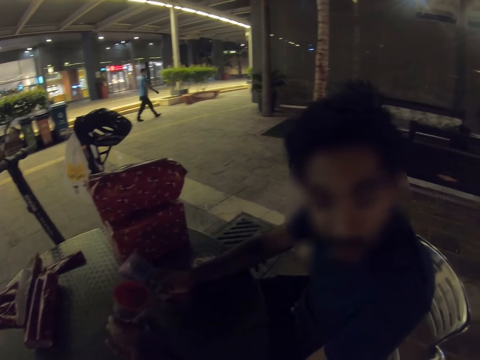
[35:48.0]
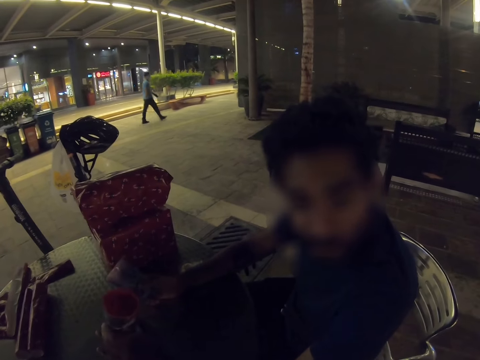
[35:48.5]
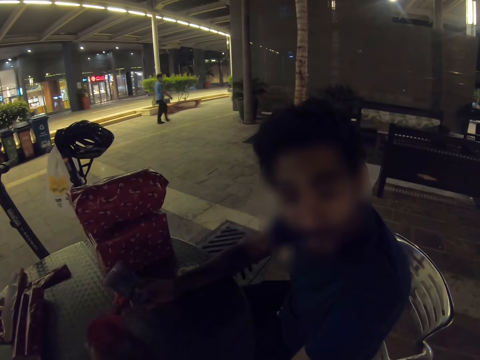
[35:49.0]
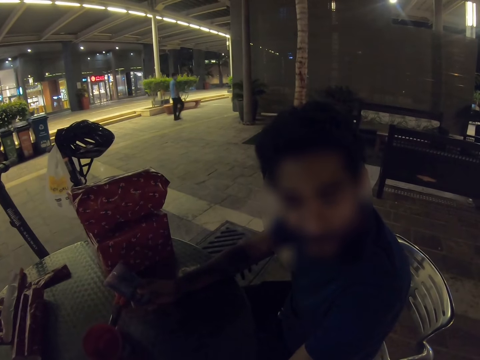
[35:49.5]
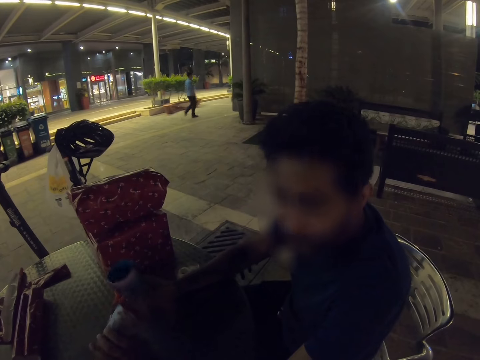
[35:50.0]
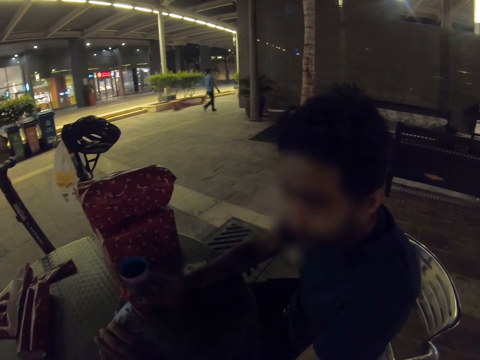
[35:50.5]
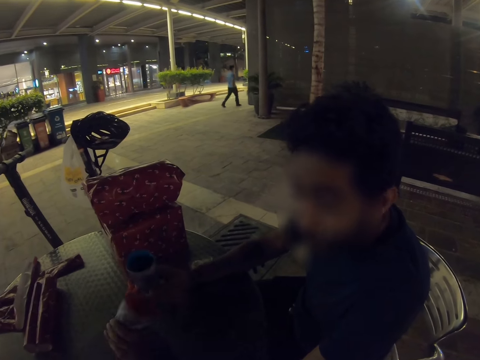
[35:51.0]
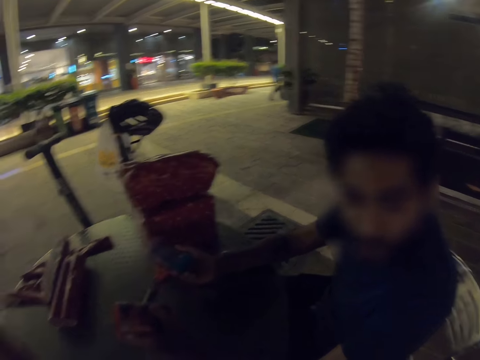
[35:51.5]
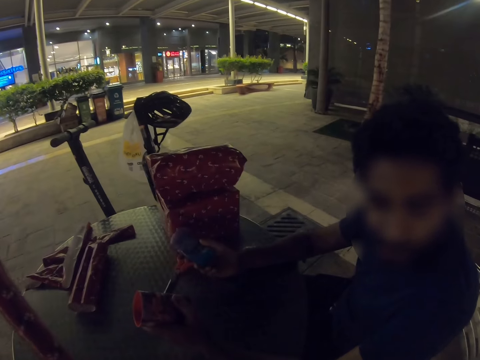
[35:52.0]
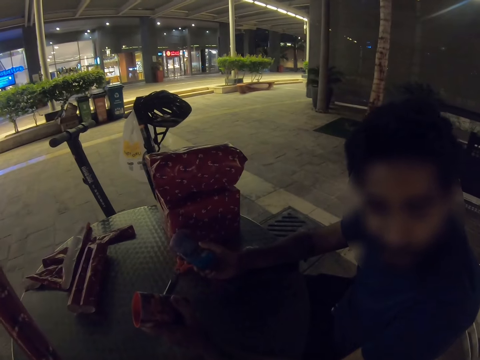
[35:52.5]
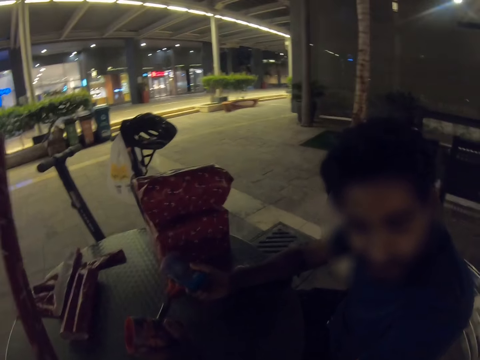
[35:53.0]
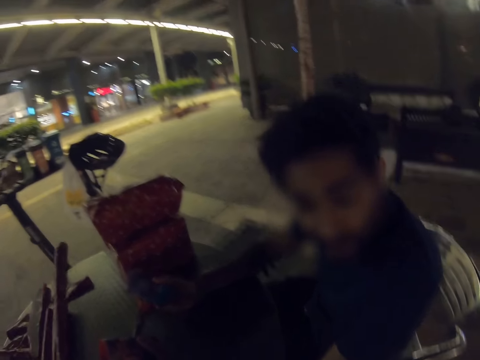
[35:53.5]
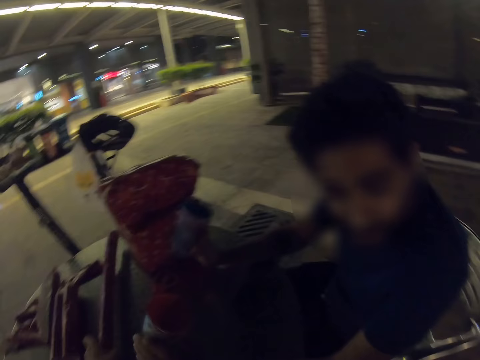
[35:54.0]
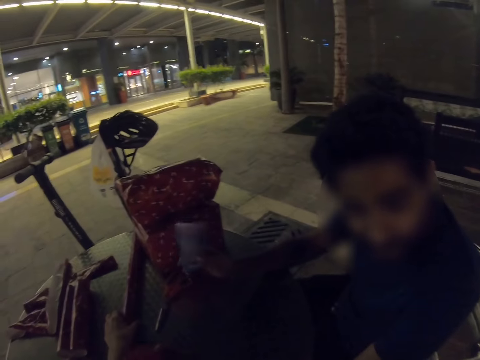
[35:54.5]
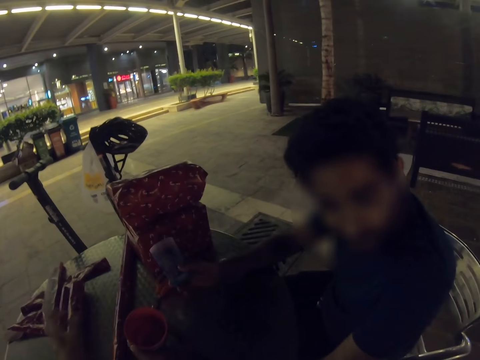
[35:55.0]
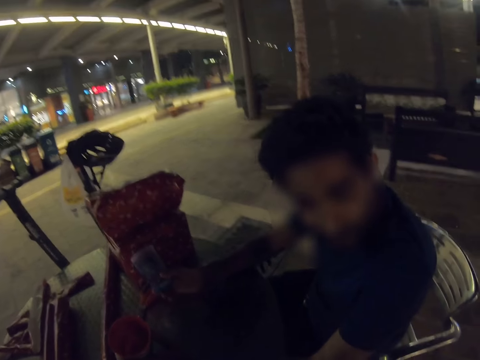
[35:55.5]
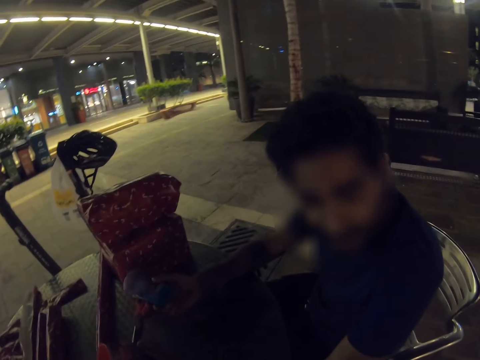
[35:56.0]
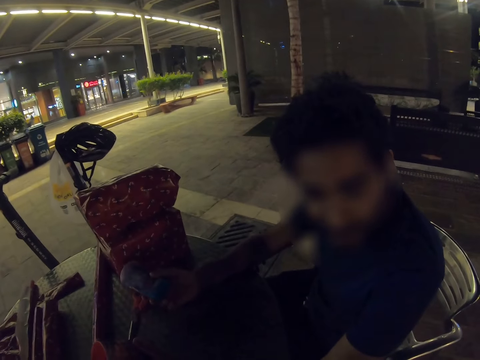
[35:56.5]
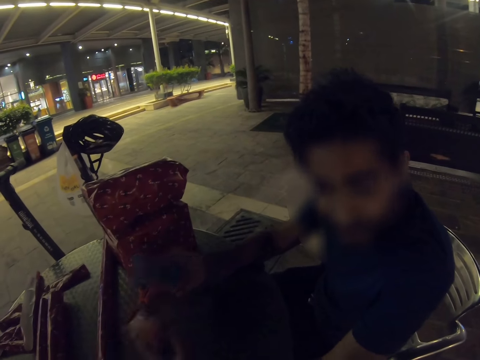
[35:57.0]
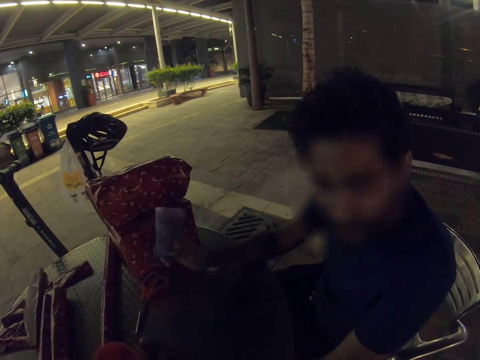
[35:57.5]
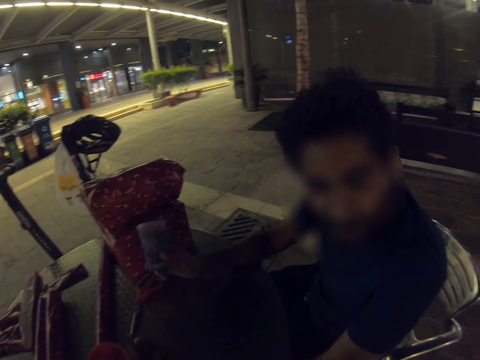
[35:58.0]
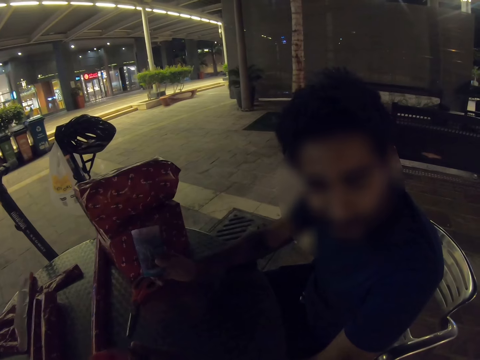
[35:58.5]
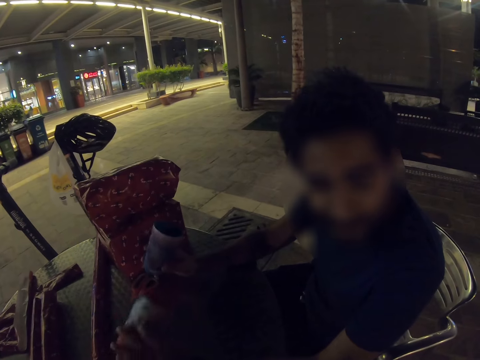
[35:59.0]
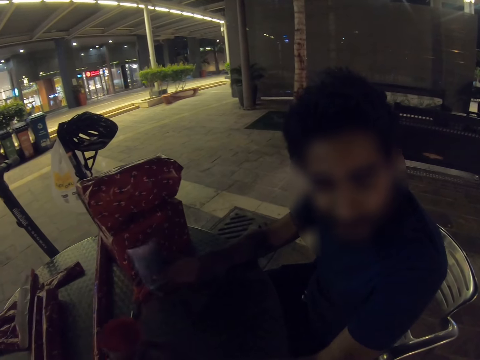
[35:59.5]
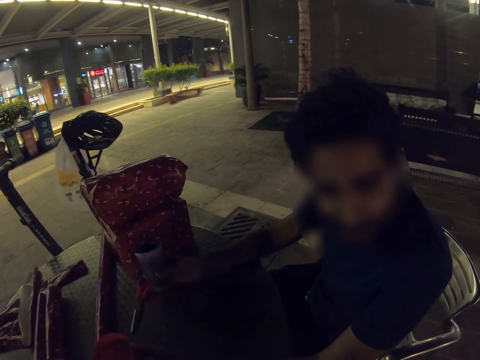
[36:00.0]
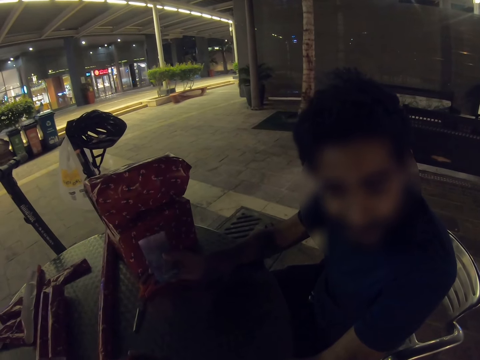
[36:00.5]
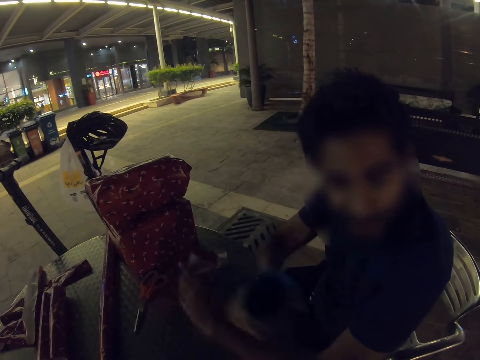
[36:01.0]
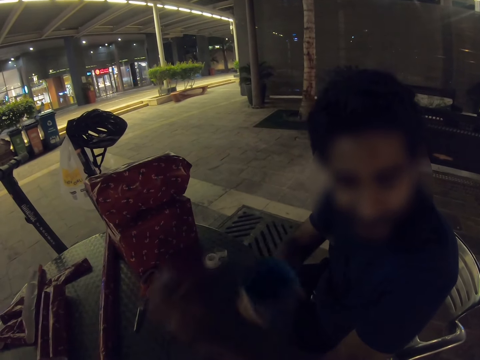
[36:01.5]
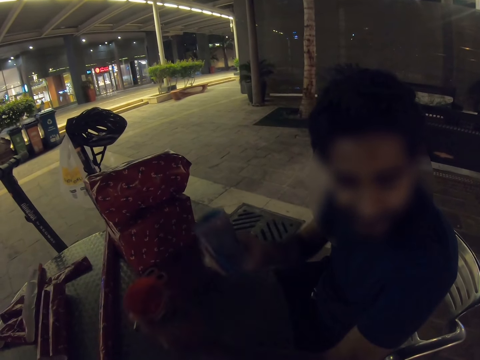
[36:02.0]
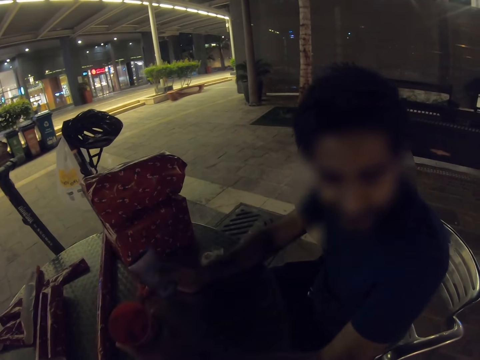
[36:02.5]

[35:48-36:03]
The camera wearer puts the wrapping paper on the table. A man talks and moves the cups around. The man moves hands.

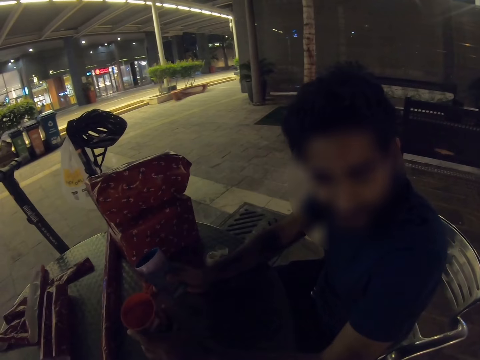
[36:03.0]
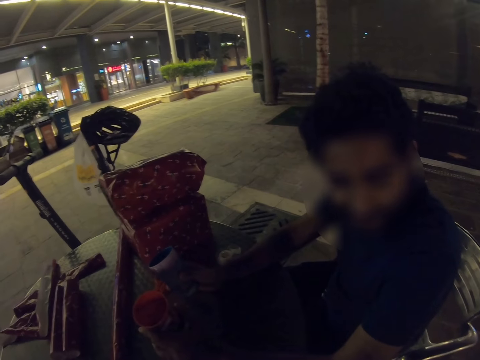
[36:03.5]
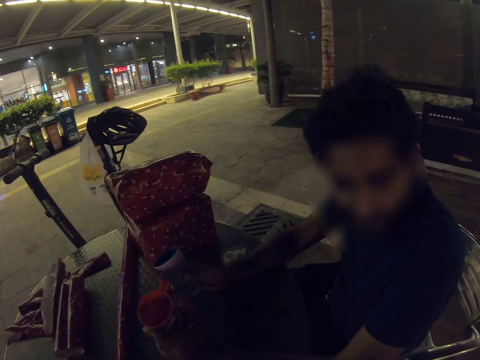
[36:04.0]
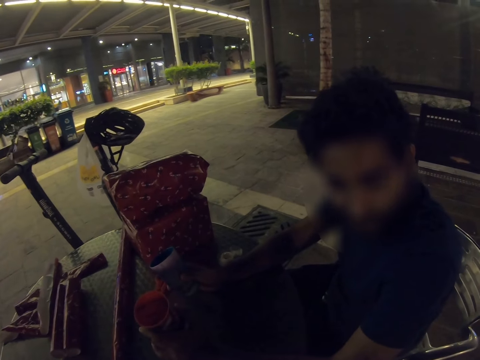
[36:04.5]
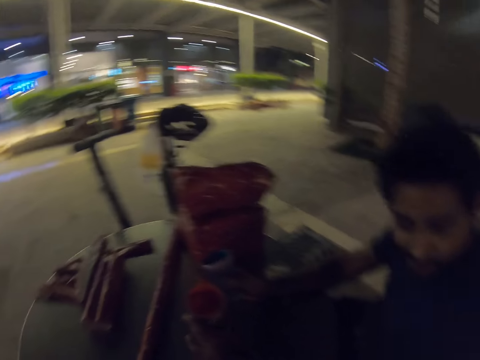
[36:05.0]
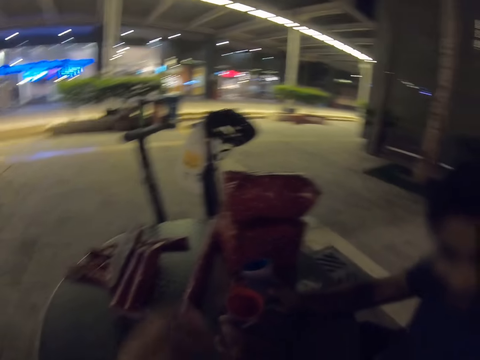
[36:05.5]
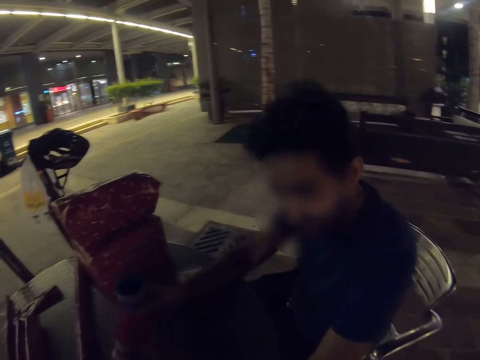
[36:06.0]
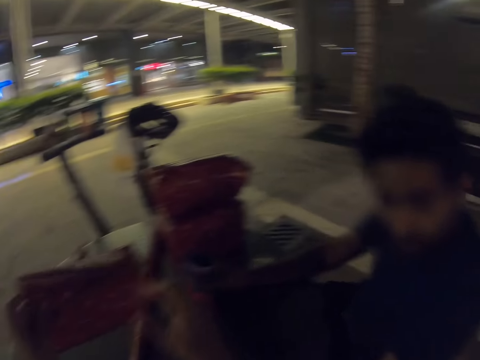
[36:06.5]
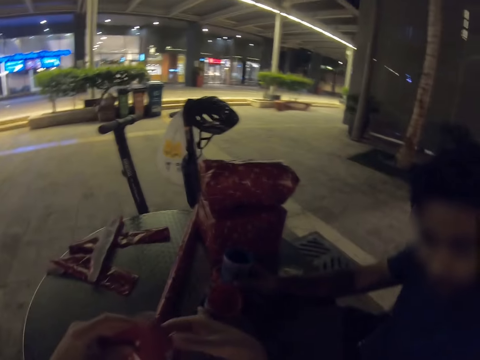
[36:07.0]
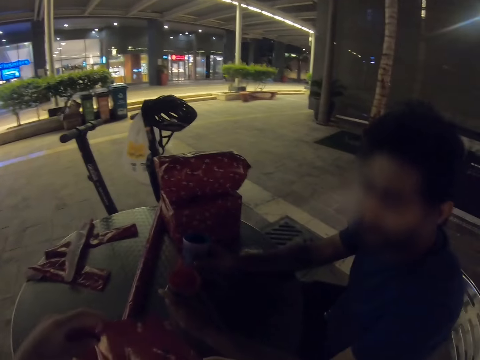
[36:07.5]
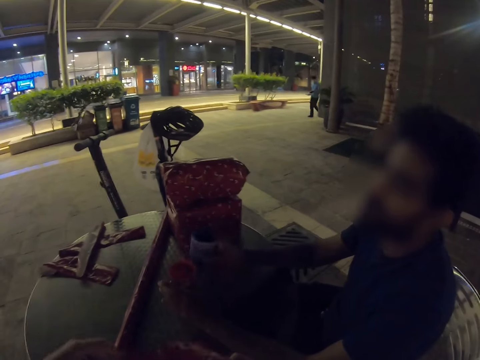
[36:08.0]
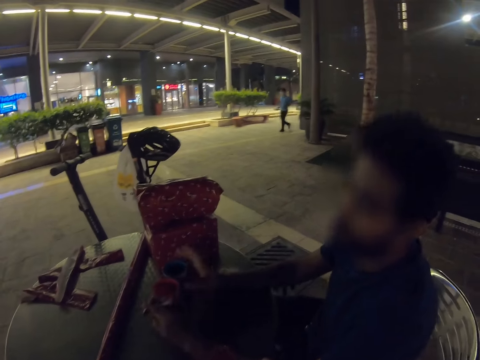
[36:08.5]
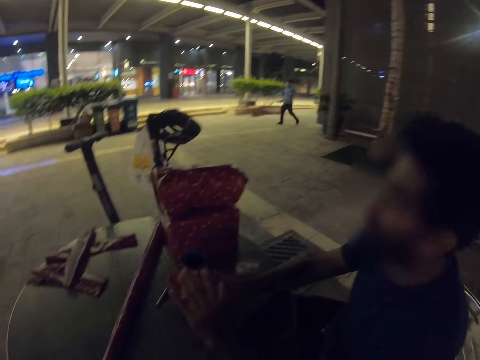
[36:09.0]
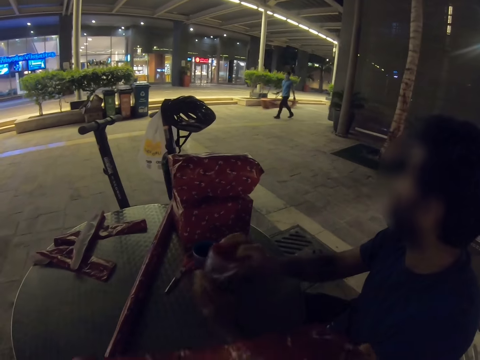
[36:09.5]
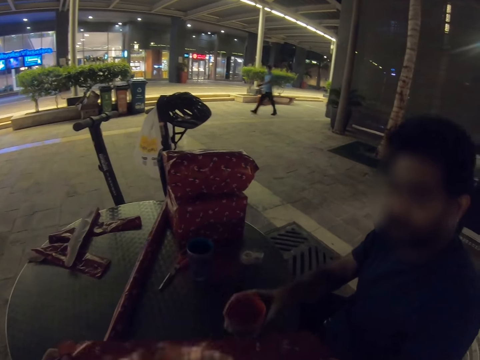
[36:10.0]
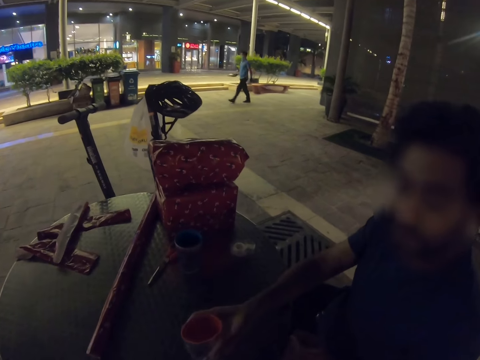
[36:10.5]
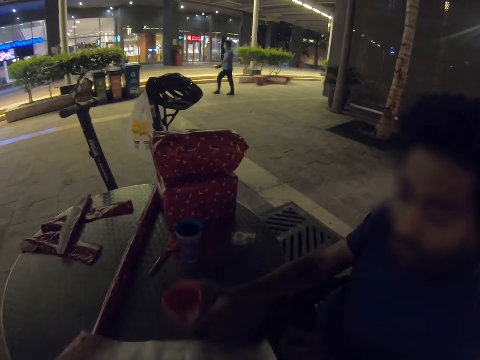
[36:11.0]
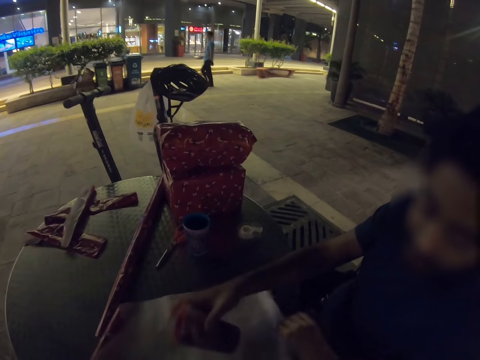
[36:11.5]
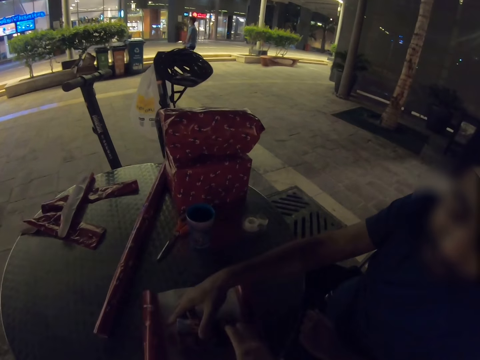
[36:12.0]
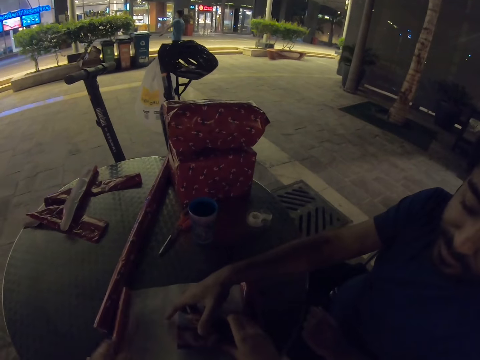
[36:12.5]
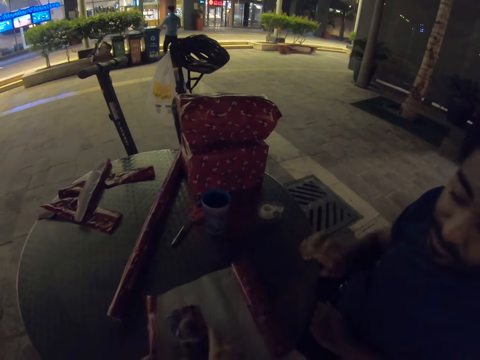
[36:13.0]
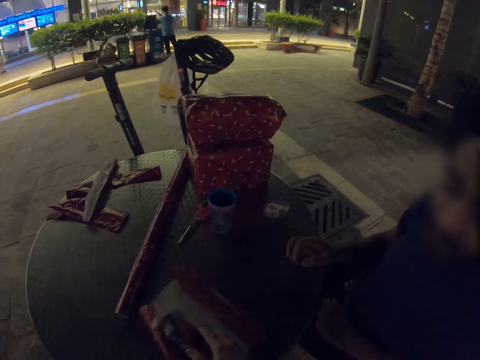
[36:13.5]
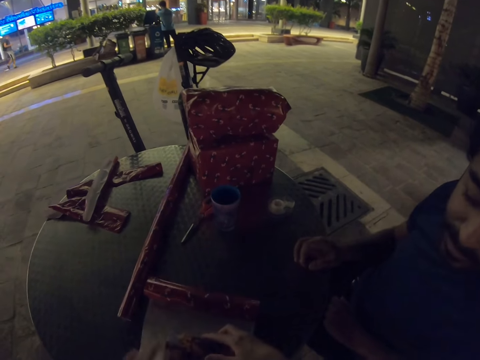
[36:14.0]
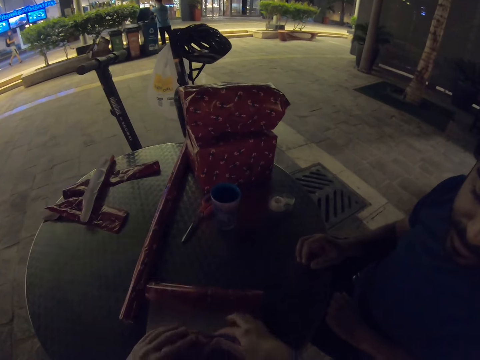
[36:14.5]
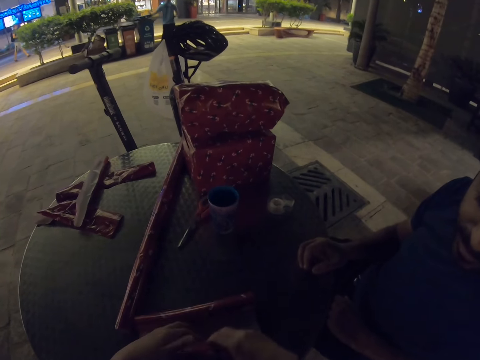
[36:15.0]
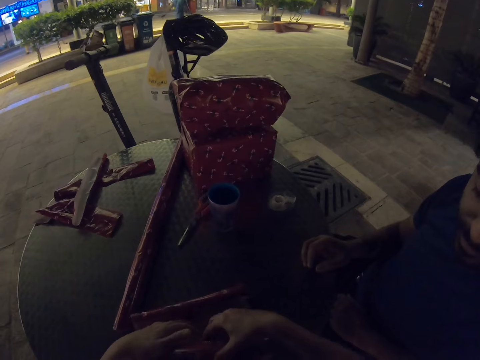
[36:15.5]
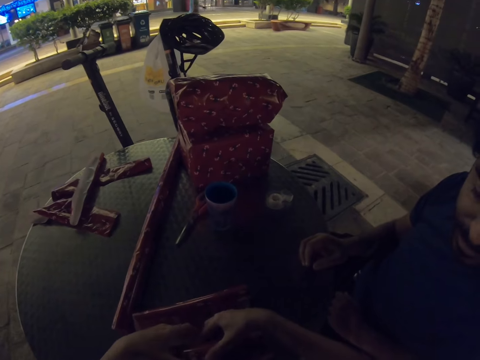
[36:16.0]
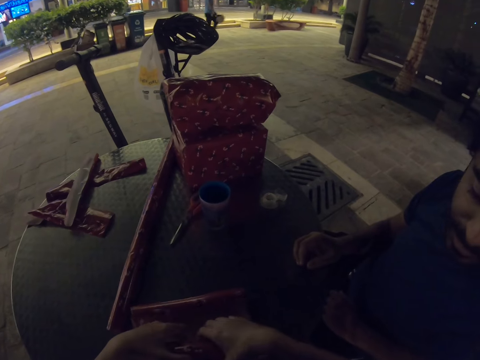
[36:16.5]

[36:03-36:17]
The camera wearer lifts the wrapping paper from the table and holds the wrapping paper. A man puts the cups on the table and picks up the red cup. The camera wearer holds the wrapping paper. The man puts the cup on the wrapping paper. The camera wearer holds the cup, wraps the cup with the wrapping paper and puts the cup on the wrapper.
